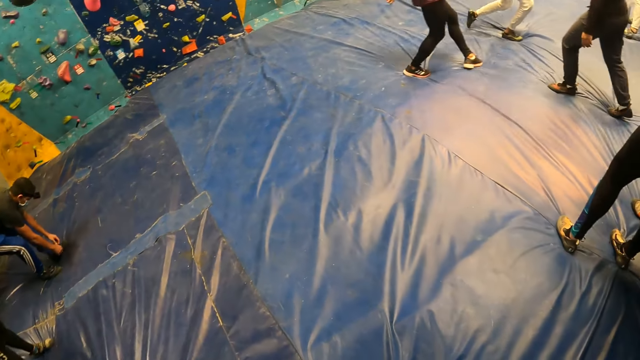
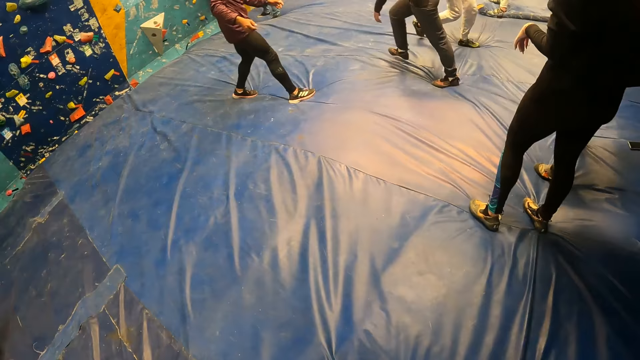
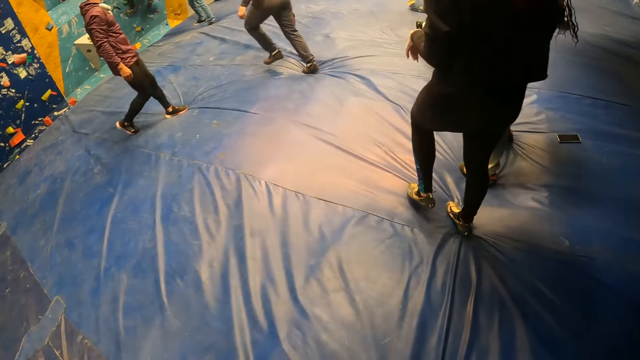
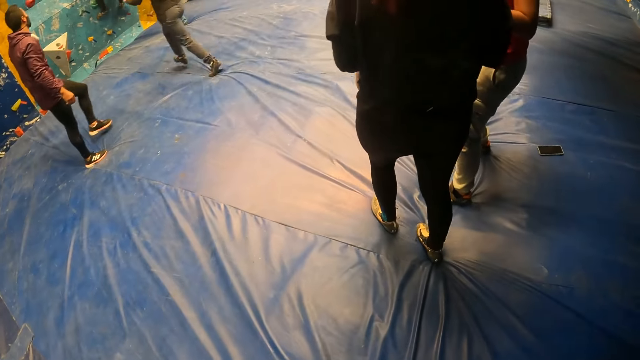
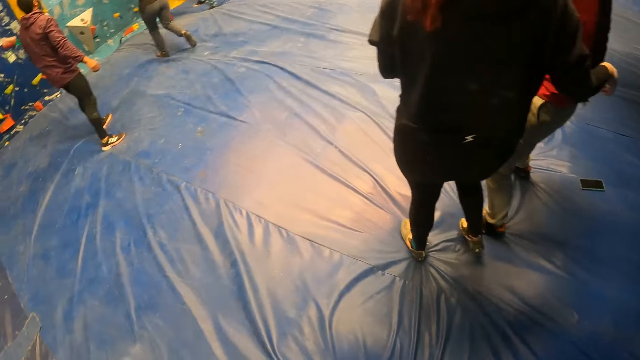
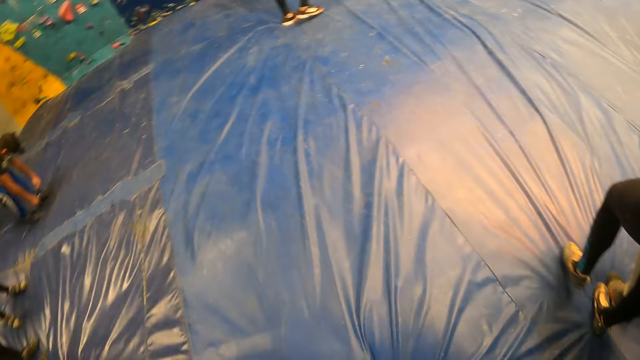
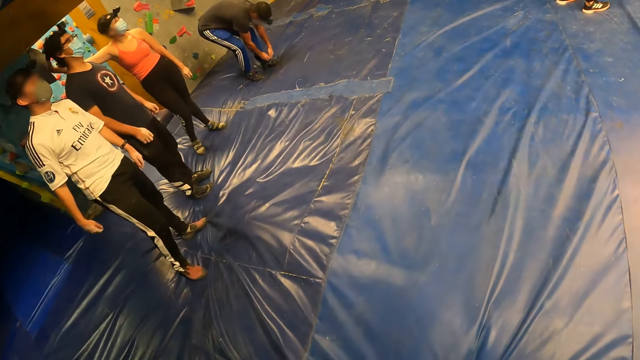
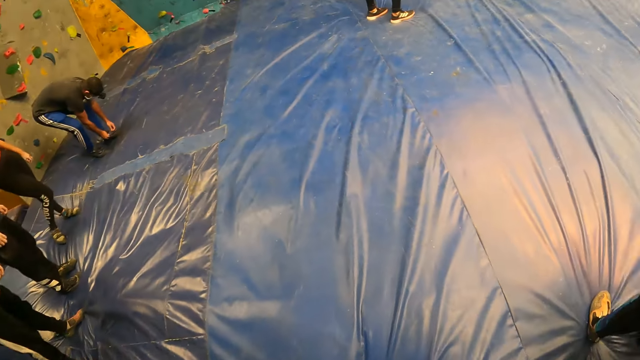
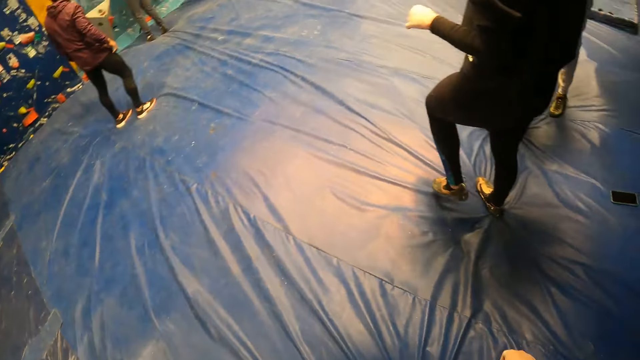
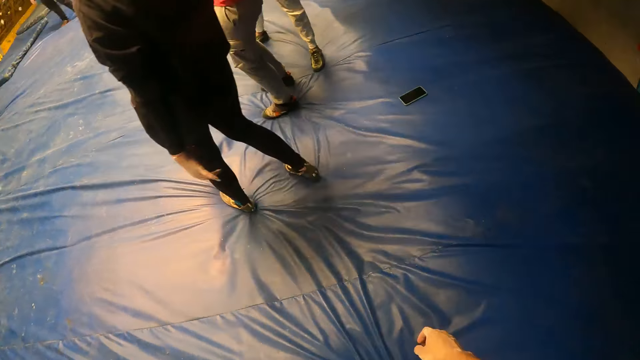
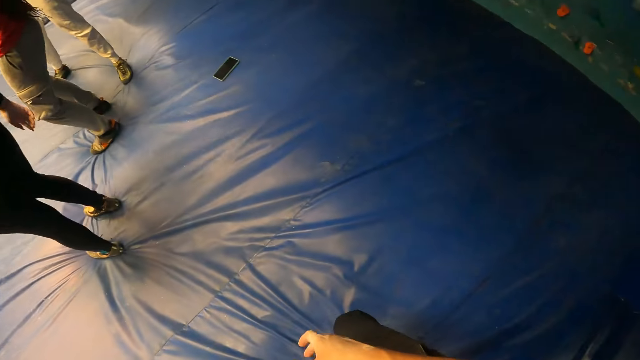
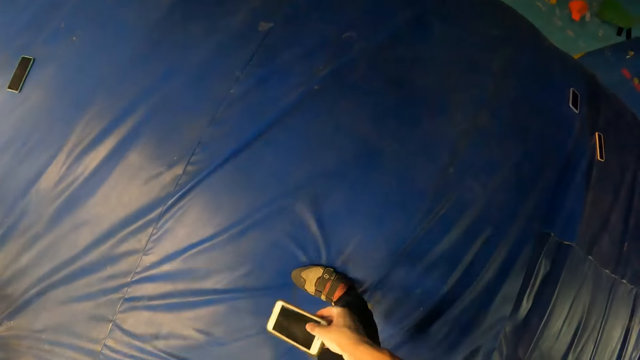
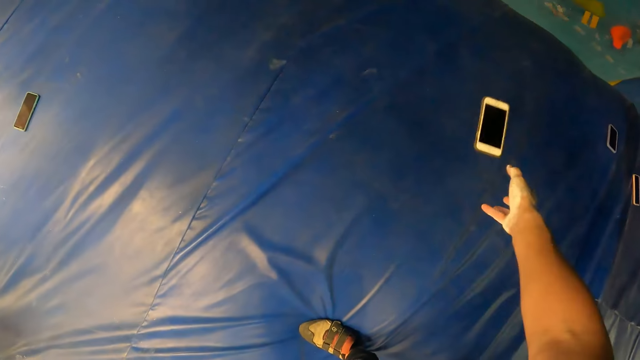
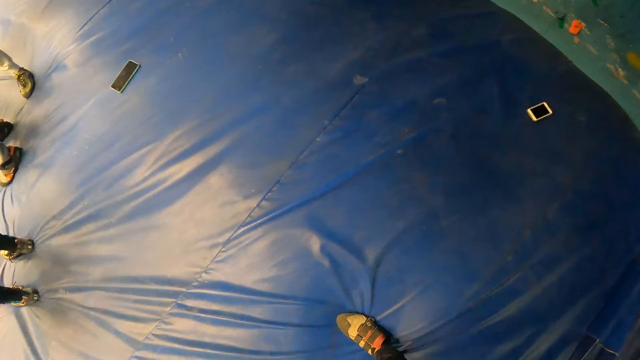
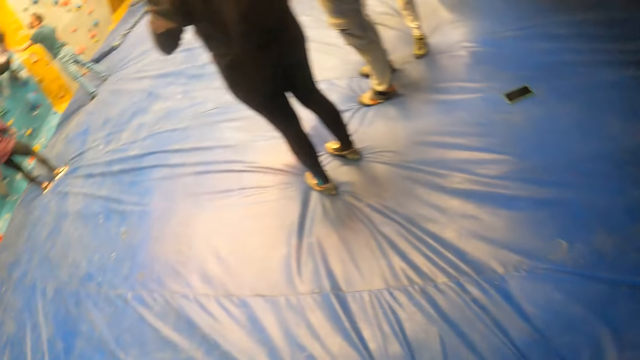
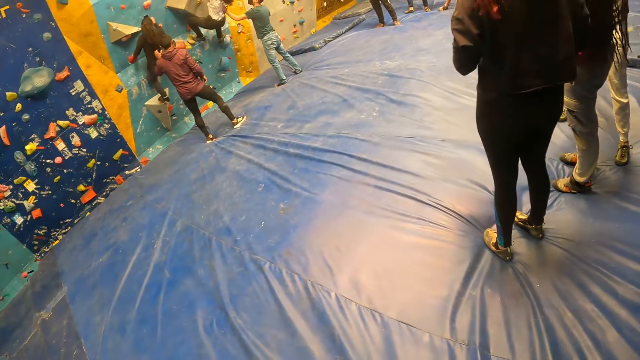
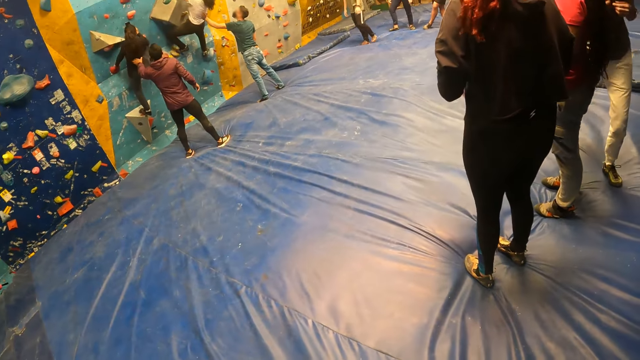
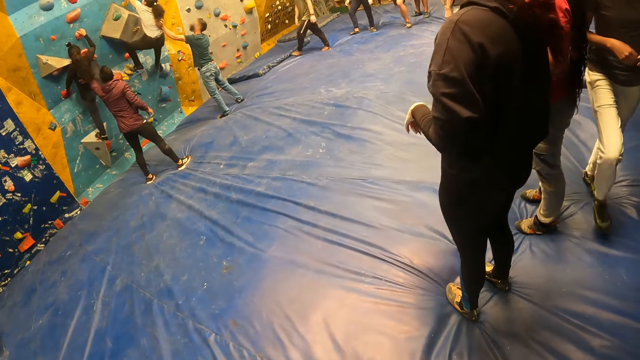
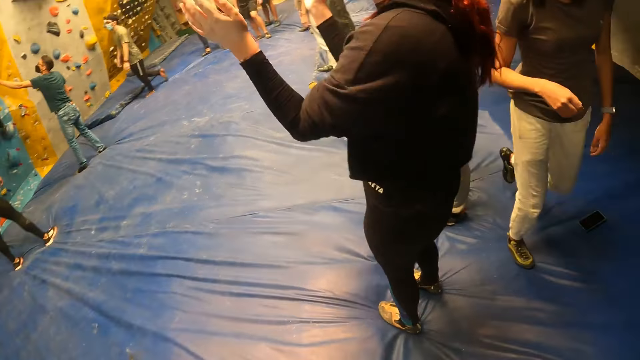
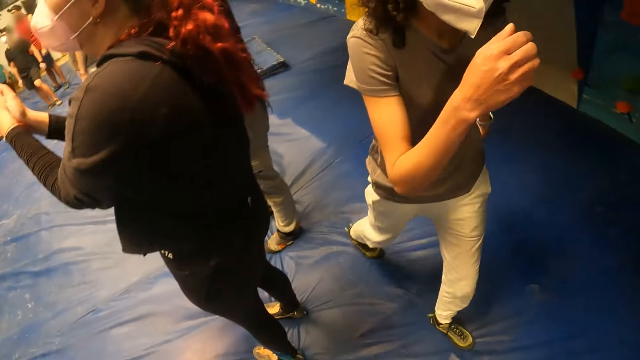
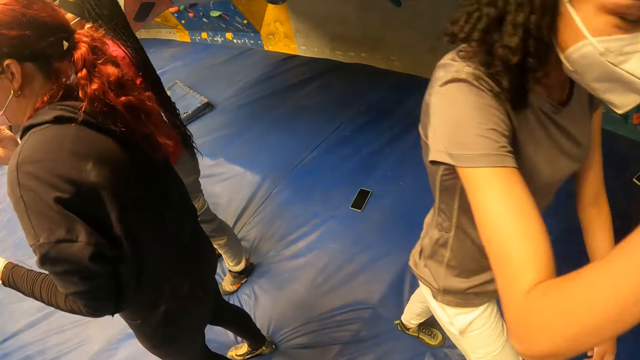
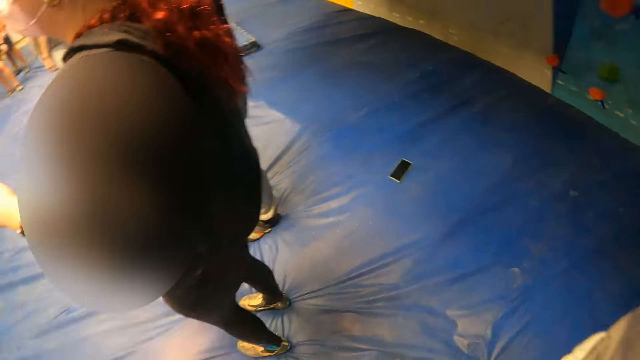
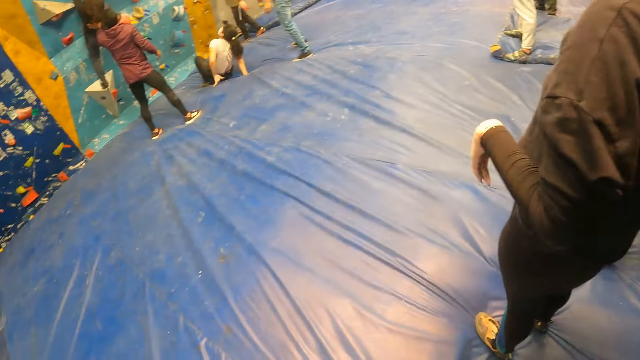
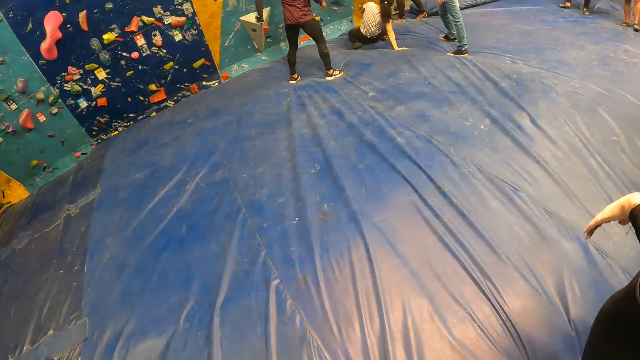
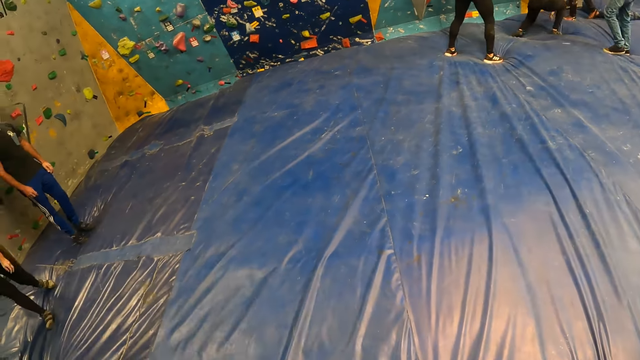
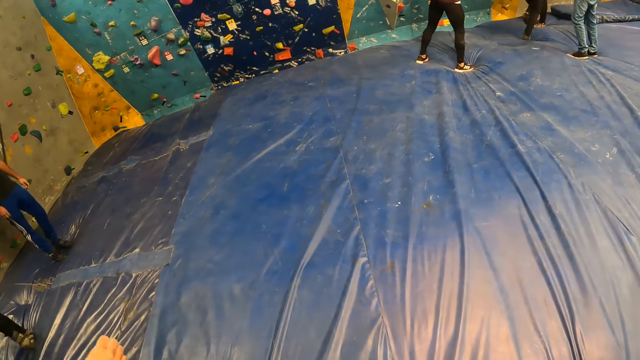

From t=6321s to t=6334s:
The camera wearer drops the phone on the floor with his right hand. A woman climbs the bouldering wall with her hands and legs. A man holds the woman with his left hand. Another man holds another woman with his left hand. The camera wearer looks around the room and shakes a third woman with his right hand.

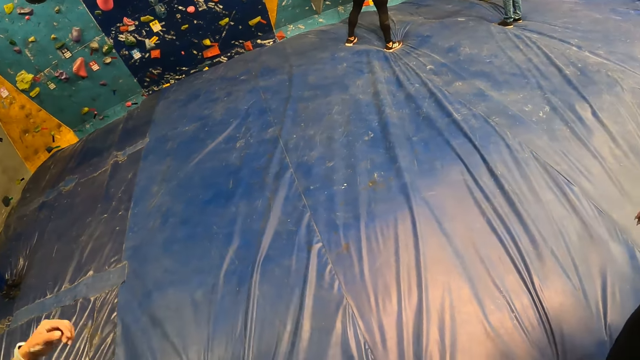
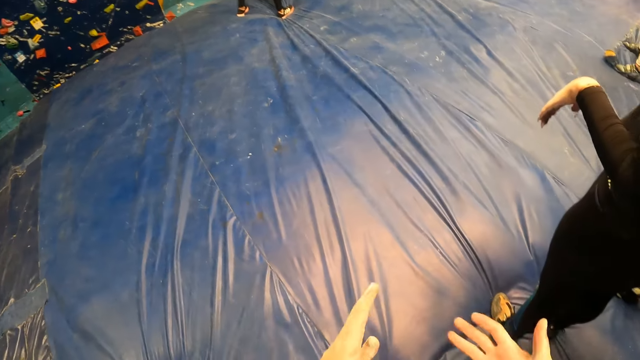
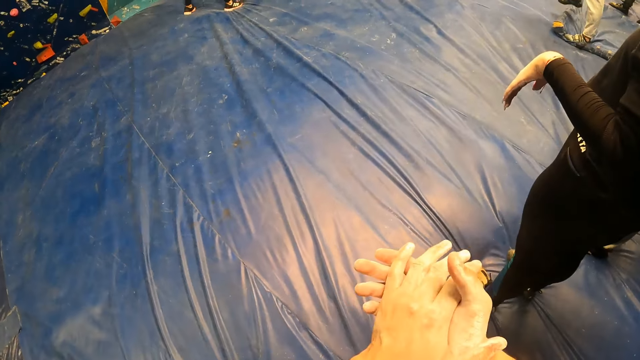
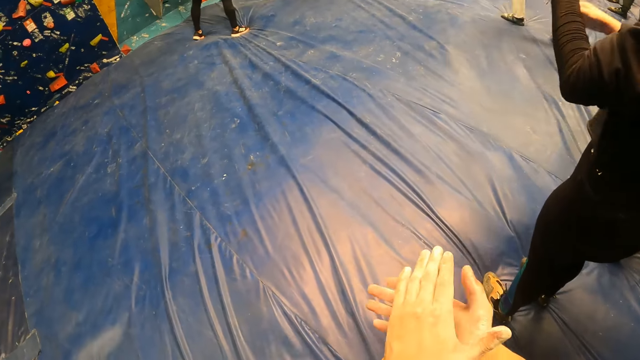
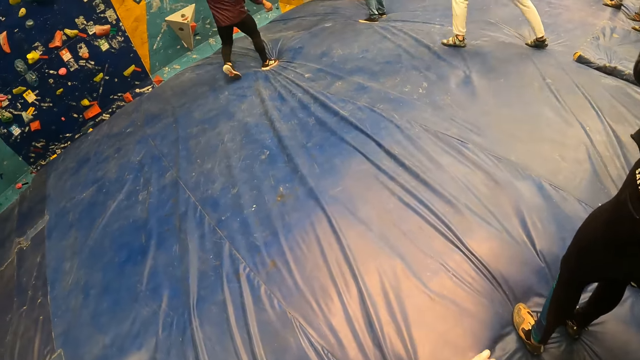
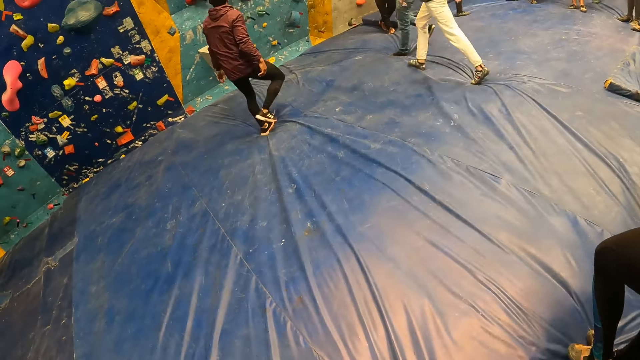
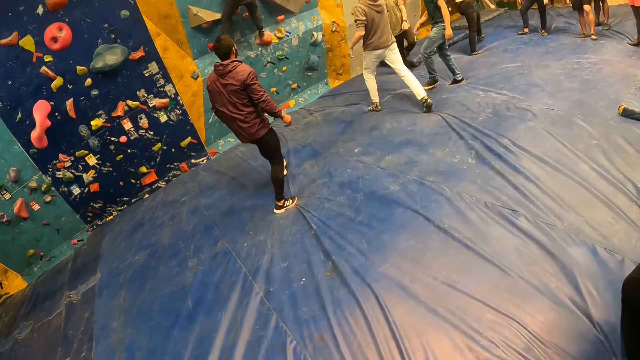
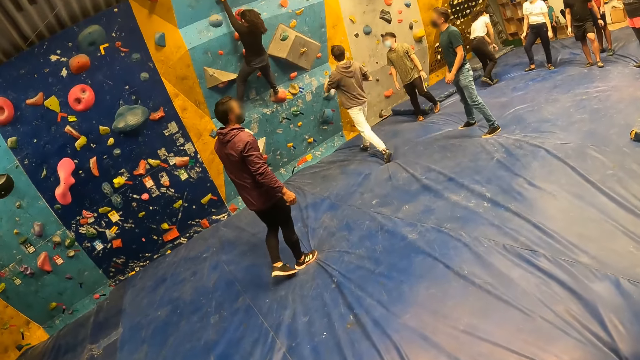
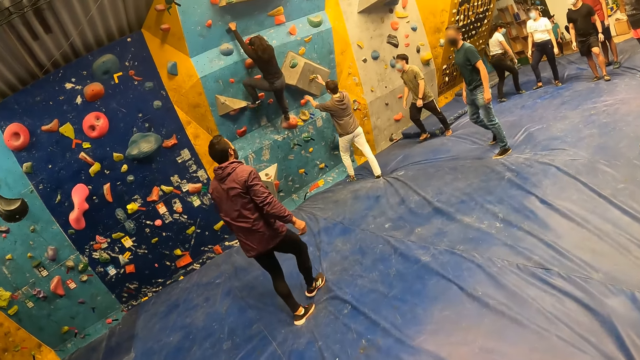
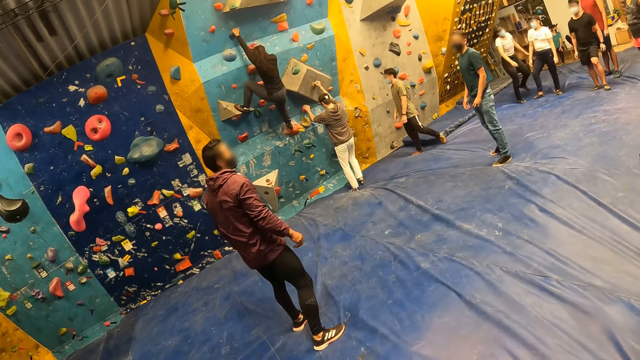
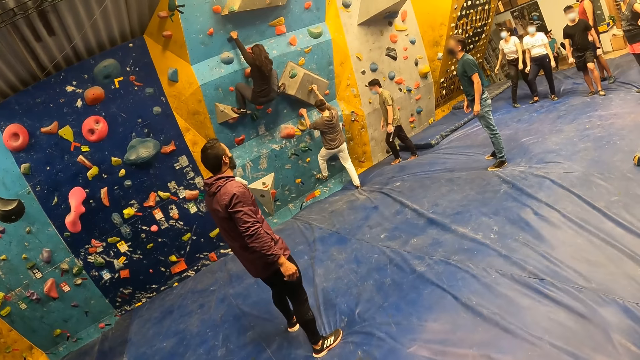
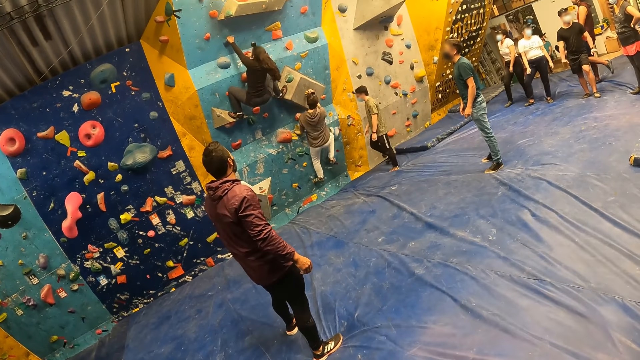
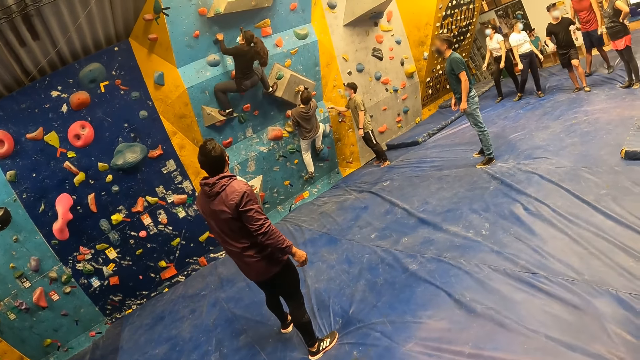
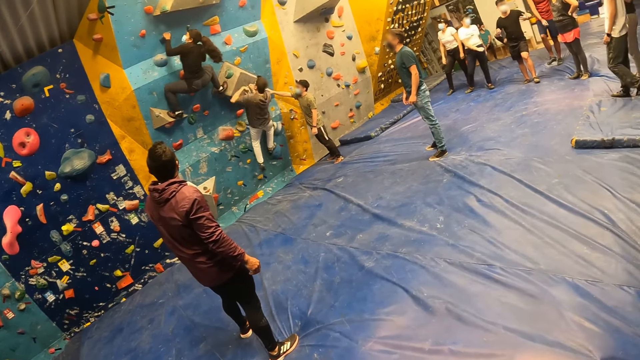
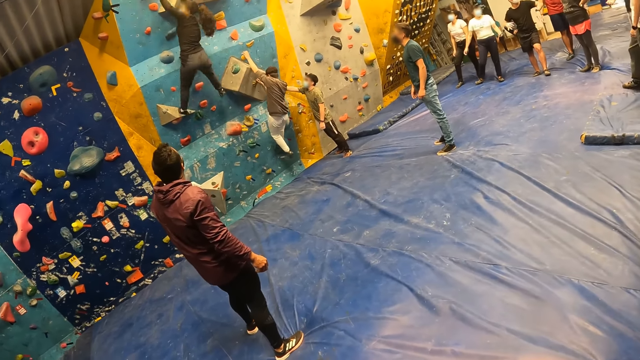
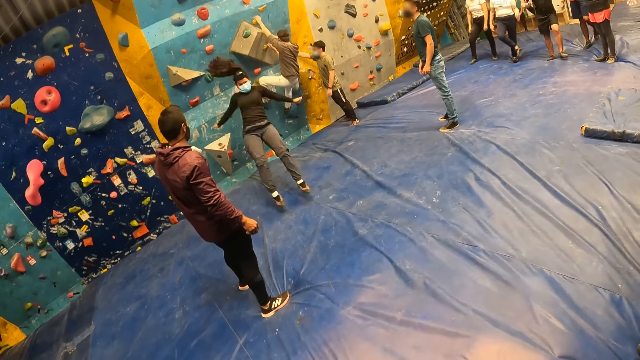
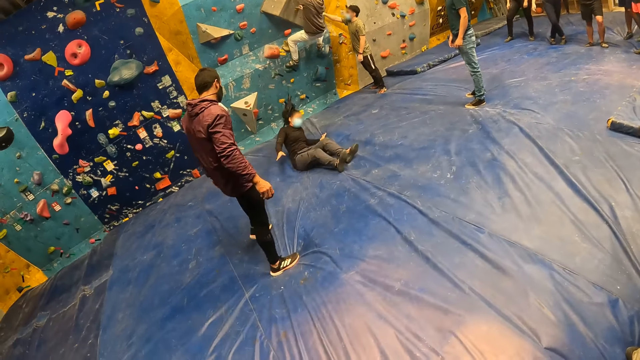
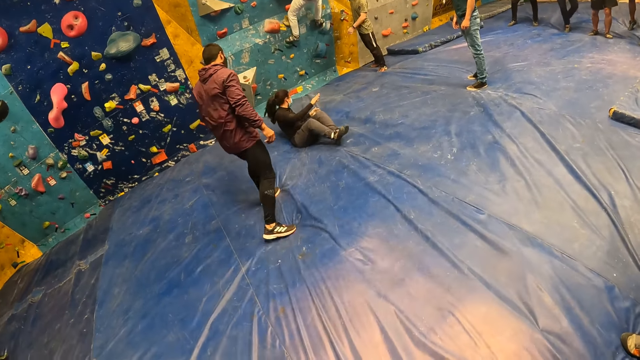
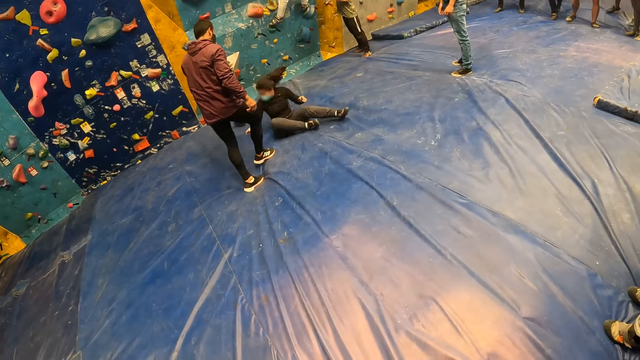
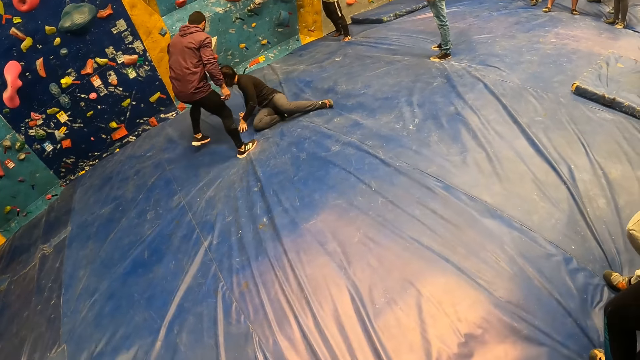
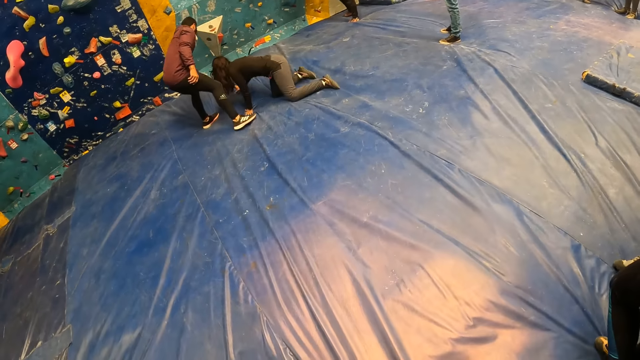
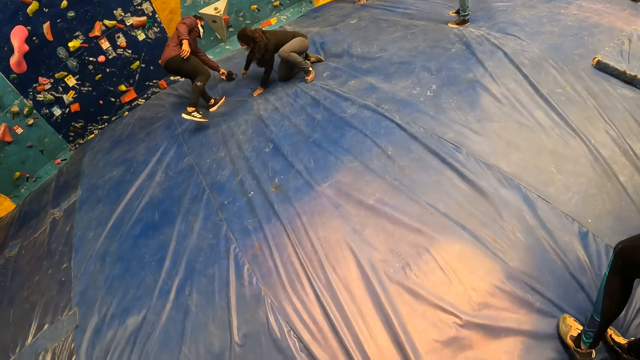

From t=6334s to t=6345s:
The camera wearer claps the hands. A man climbs the bouldering wall with his hands and legs. Another man picks up a camera from the floor with his left hand.
